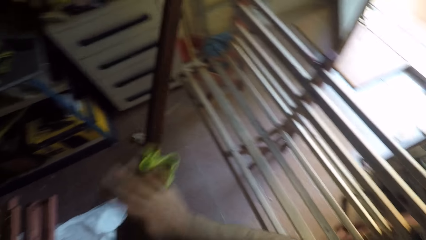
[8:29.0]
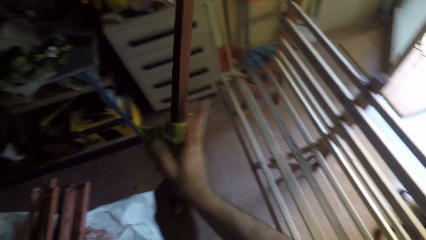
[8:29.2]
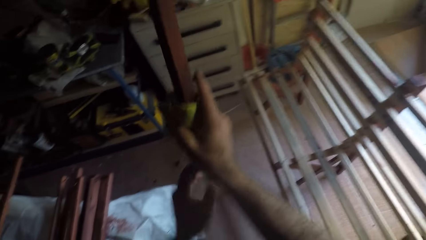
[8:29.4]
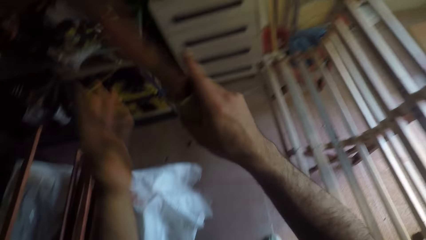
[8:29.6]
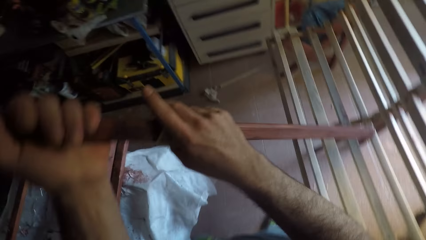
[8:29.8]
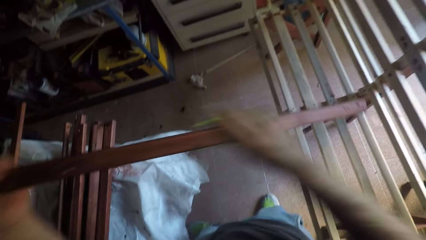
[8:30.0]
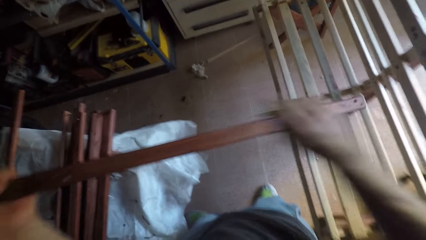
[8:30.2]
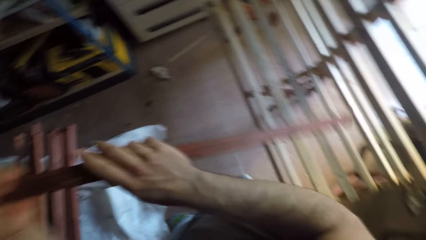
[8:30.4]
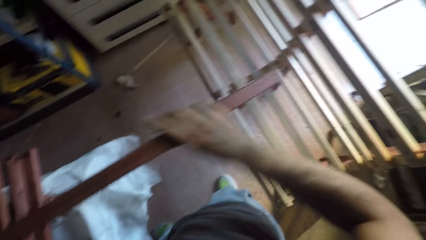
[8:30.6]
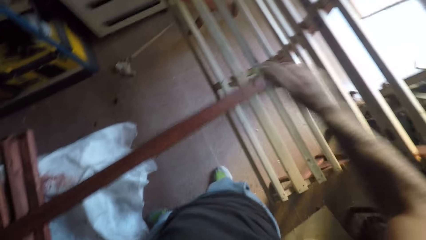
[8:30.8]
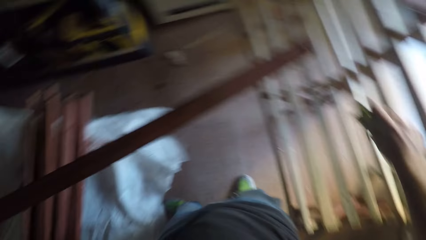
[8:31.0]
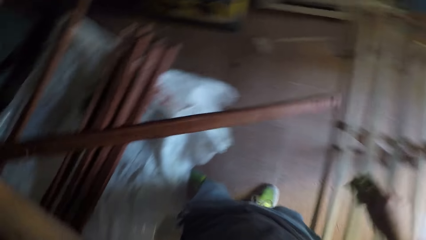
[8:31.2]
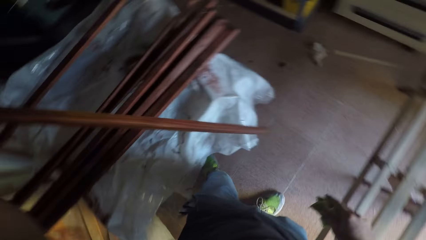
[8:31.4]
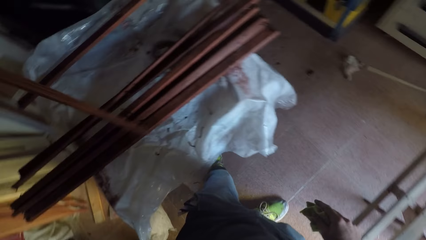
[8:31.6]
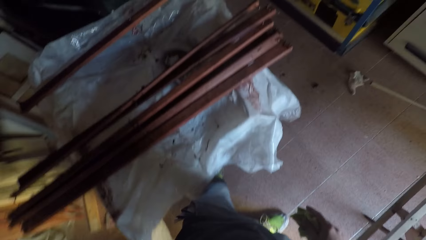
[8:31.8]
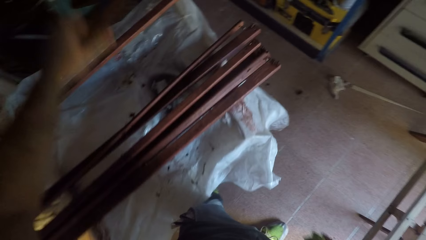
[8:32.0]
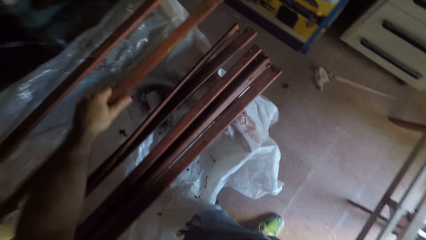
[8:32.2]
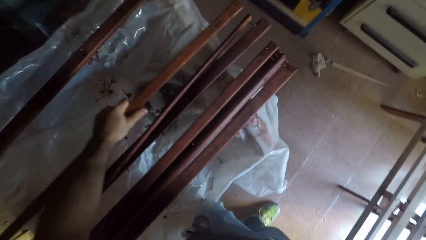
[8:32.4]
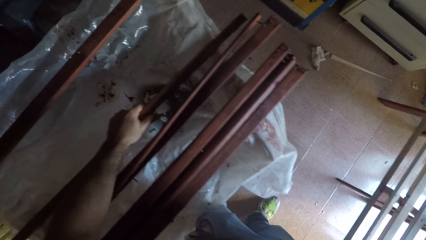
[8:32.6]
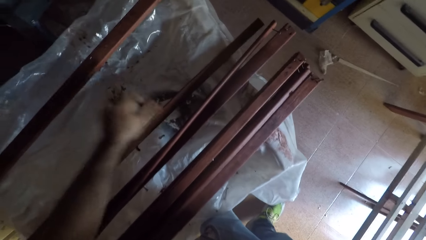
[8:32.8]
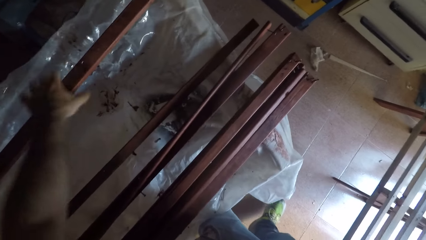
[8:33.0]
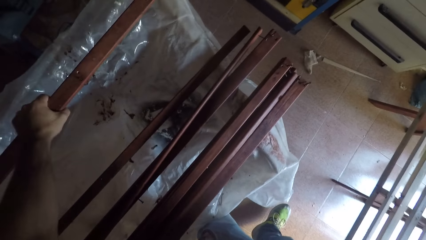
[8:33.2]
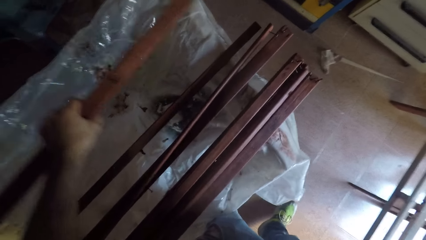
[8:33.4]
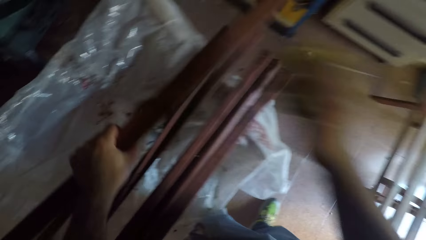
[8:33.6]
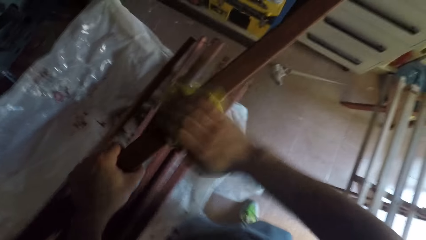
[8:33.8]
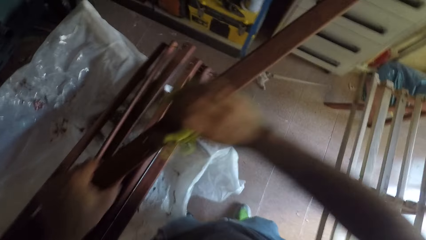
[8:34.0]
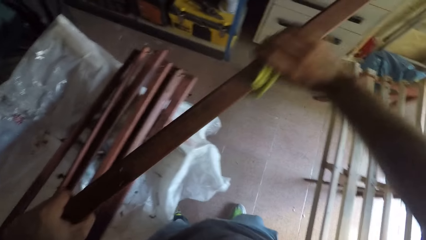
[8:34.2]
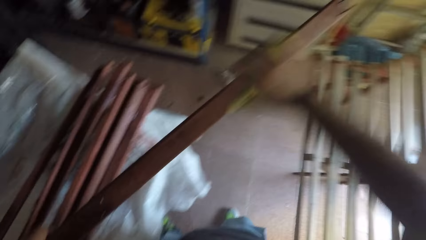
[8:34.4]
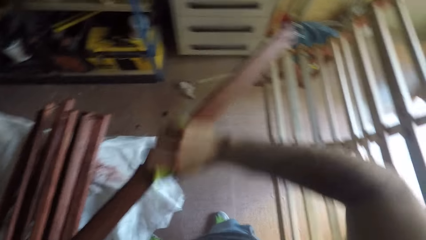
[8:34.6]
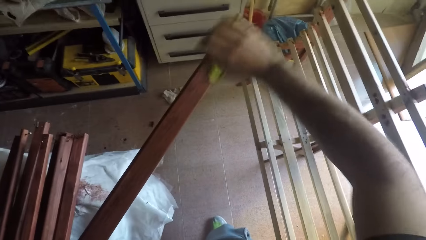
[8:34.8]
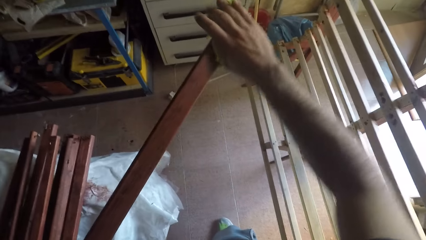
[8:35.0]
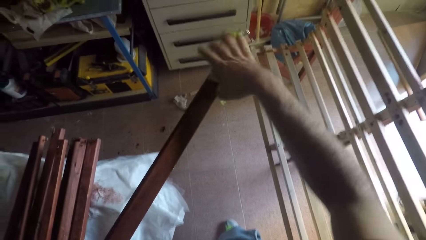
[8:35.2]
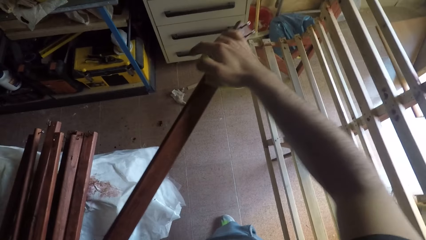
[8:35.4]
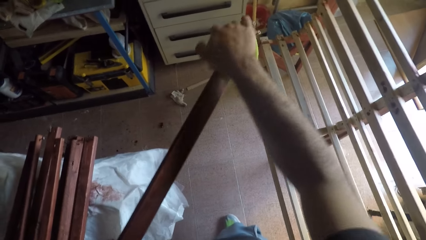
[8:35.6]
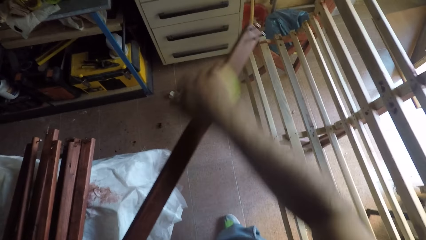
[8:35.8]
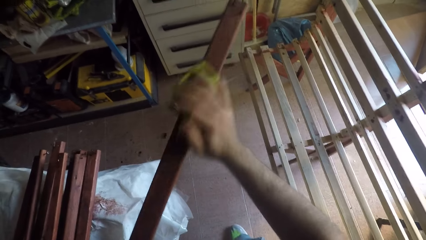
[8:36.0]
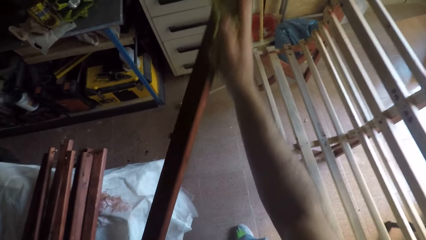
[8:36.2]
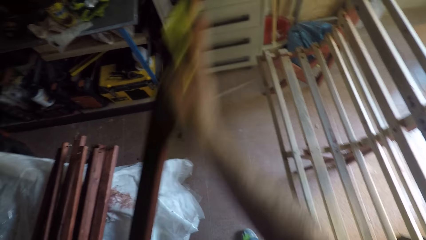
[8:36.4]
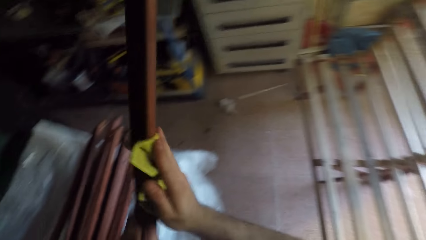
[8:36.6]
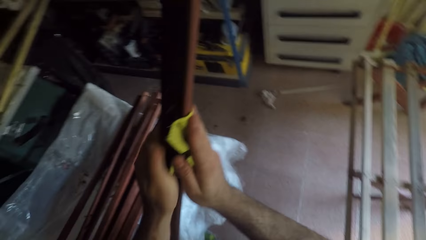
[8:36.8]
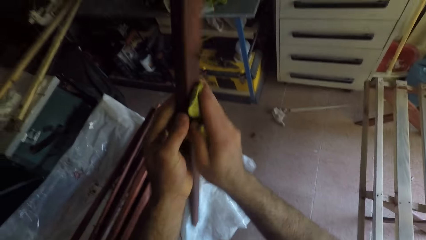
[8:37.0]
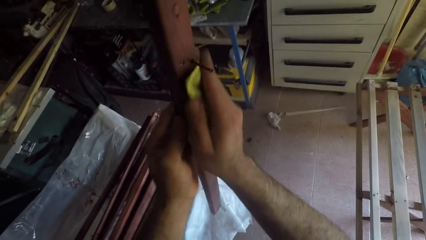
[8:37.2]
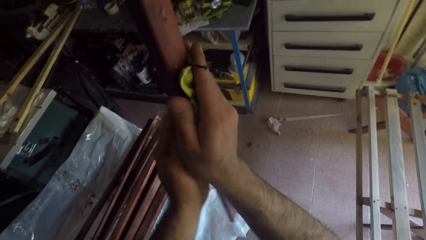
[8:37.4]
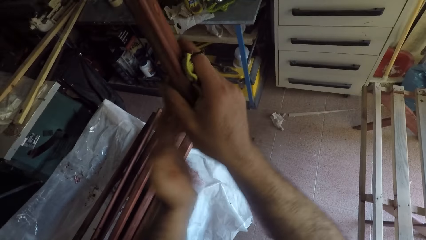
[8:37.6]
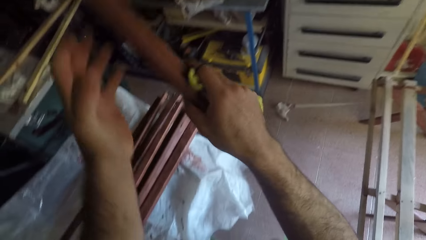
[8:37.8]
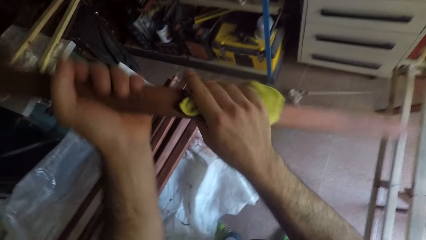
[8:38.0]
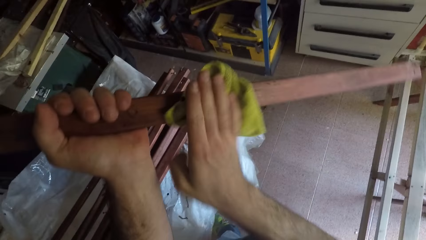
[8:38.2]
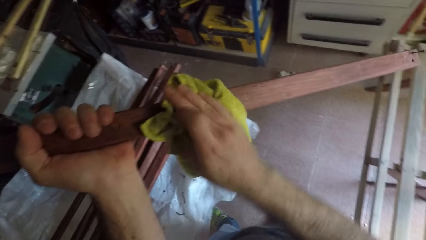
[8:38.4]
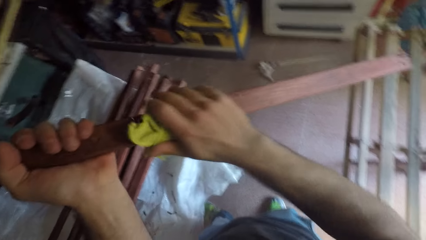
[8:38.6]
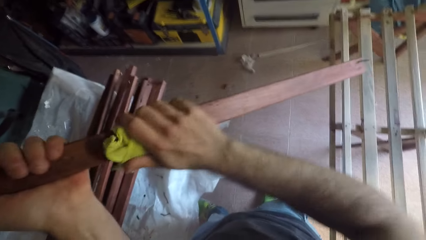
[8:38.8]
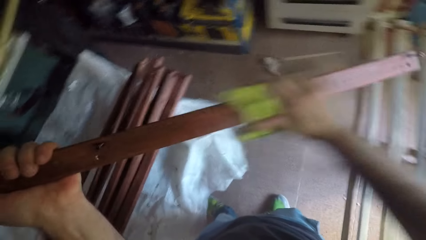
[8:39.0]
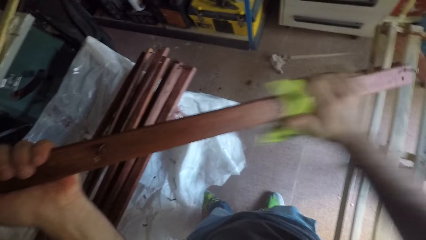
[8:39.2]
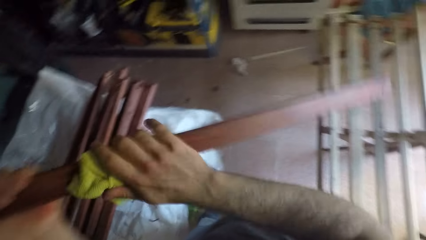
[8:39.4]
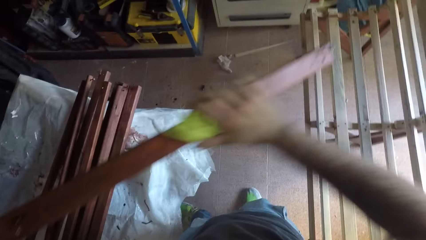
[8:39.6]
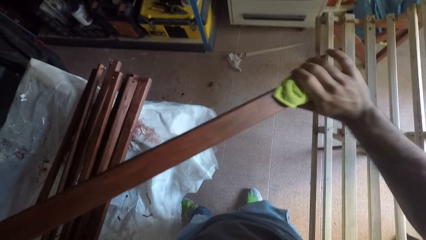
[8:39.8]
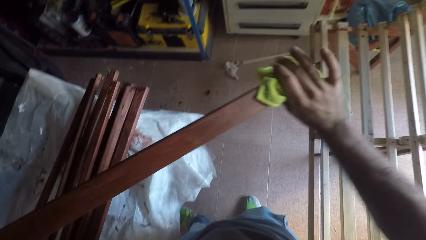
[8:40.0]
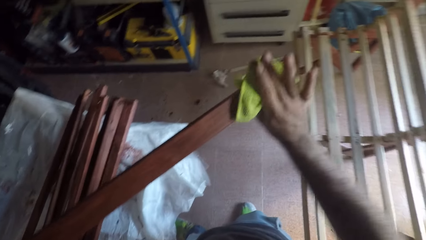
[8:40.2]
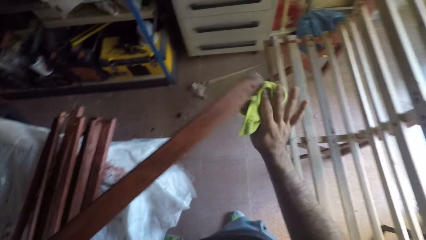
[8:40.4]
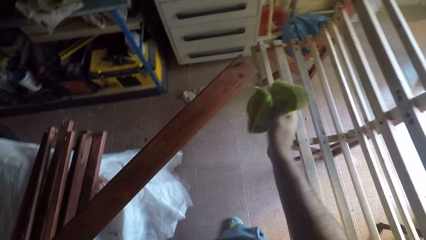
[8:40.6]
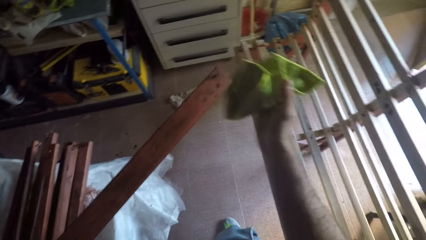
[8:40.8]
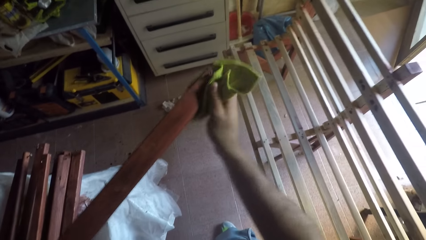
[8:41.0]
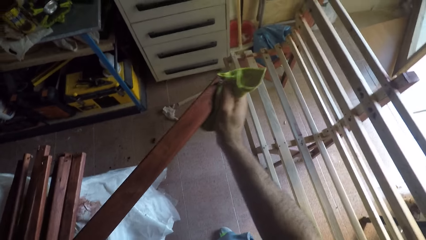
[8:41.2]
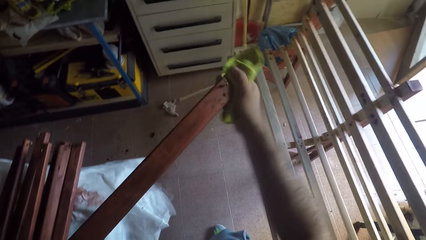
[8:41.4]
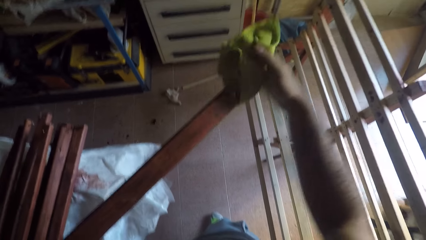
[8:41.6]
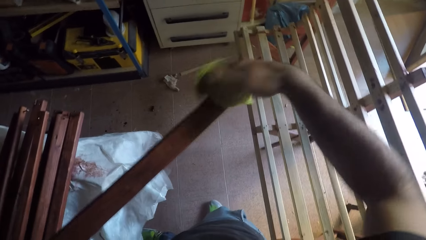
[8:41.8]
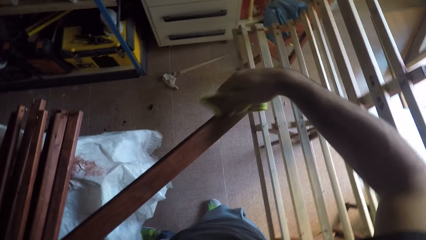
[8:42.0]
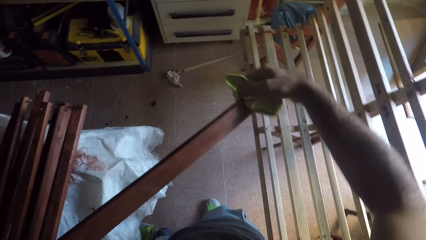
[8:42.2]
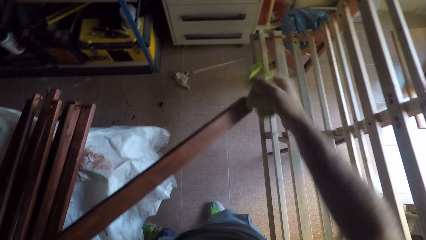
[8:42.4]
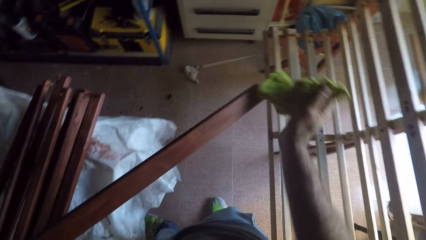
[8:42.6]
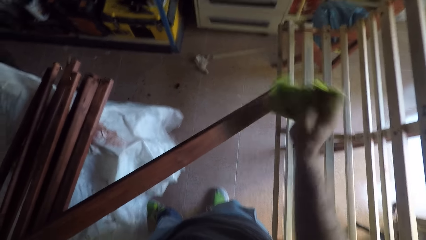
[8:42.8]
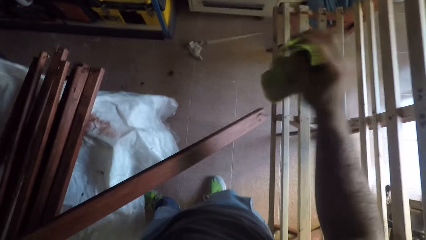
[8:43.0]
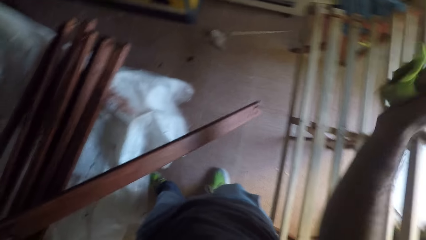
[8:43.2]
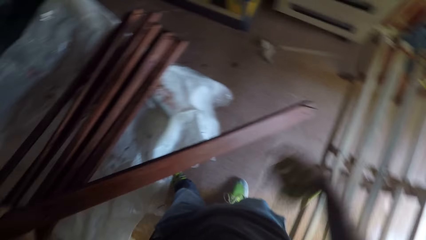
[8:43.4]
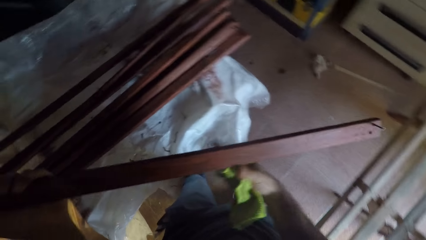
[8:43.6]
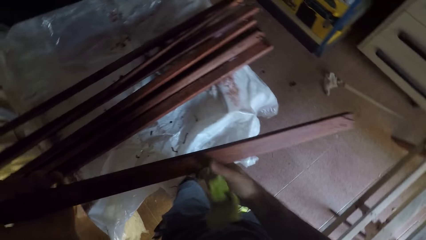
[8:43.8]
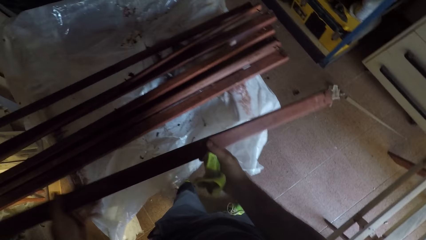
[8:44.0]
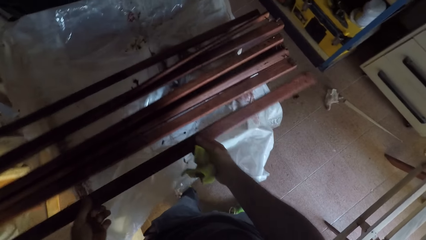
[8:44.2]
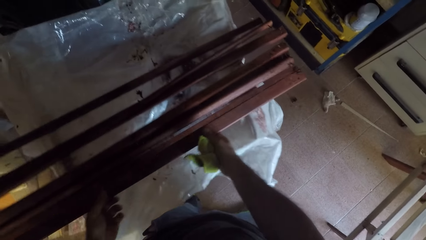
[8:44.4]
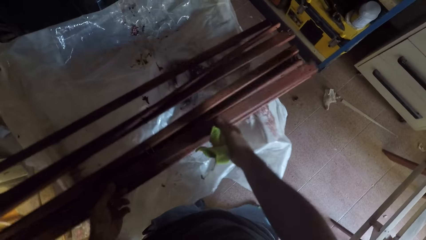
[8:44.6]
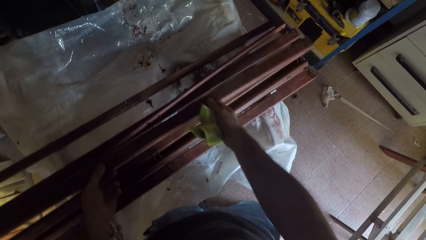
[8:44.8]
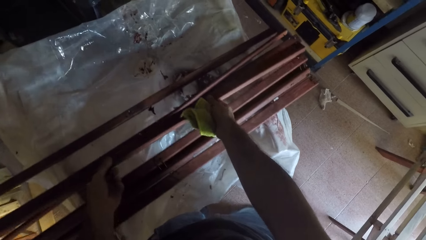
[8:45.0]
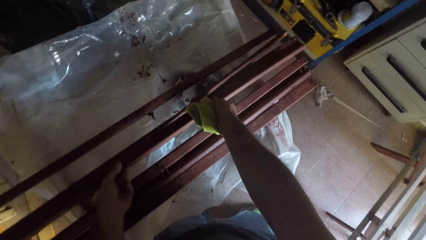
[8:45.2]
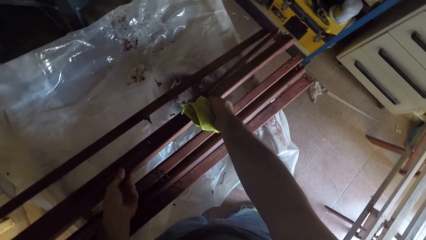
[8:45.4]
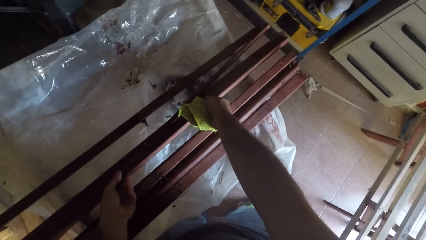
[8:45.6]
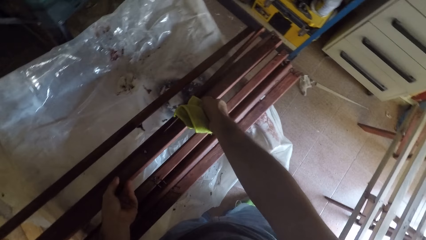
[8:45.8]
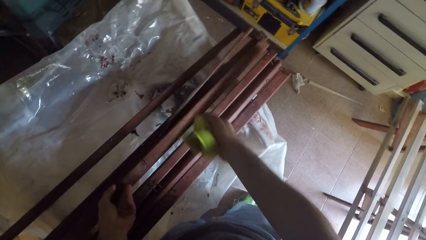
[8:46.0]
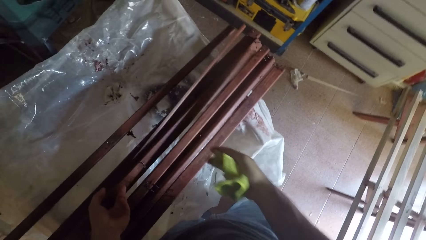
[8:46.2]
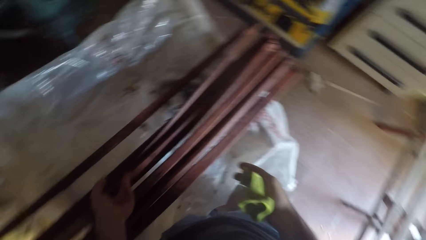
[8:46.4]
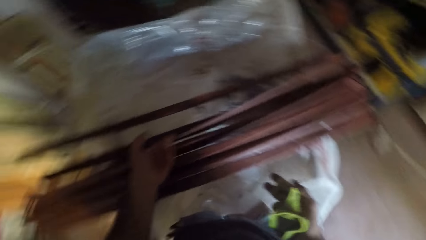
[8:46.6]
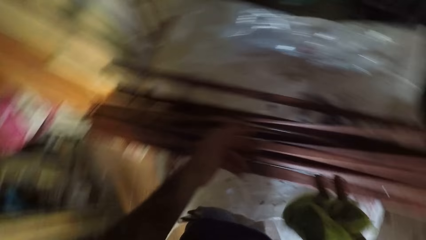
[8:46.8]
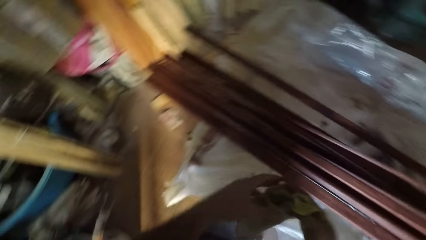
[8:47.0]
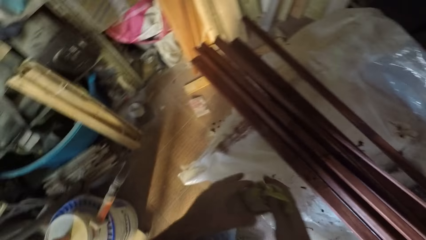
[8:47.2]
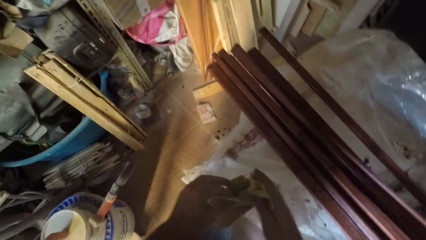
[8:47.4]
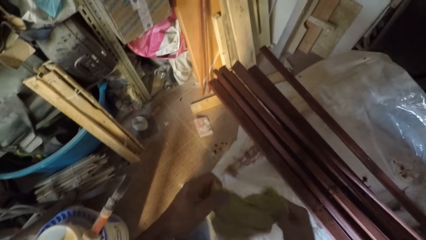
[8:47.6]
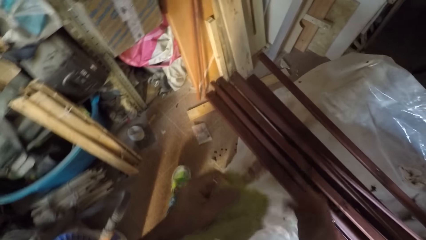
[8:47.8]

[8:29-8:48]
The camera wearer turns the wooden stick. He holds the wooden stick with his left hand. He cleans the wooden stick with the cloth. He turns the wooden stick. He drops the wooden stick on the workbench. He picks a wooden stick from the workbench. He cleans the wooden stick with the cloth. He holds the wooden stick with his right hand and switches the wooden stick to his left hand. He cleans the wooden stick with the cloth. He drops the wooden stick on the workbench.
